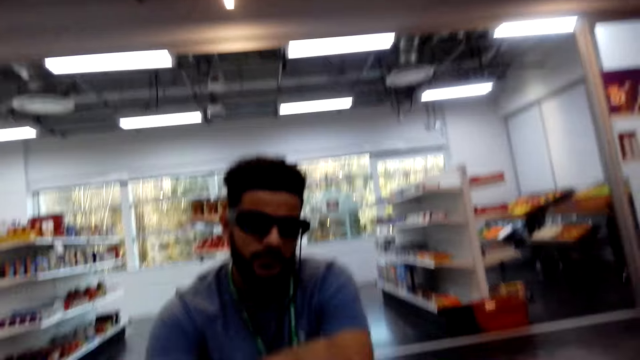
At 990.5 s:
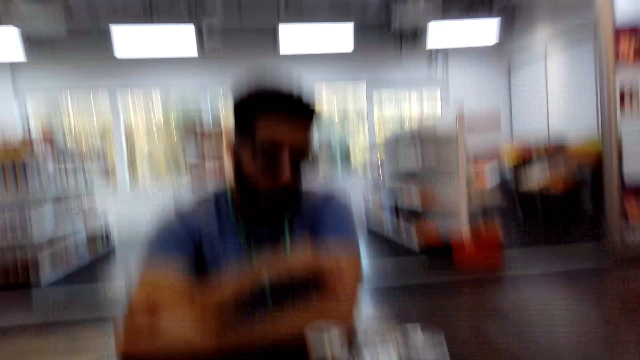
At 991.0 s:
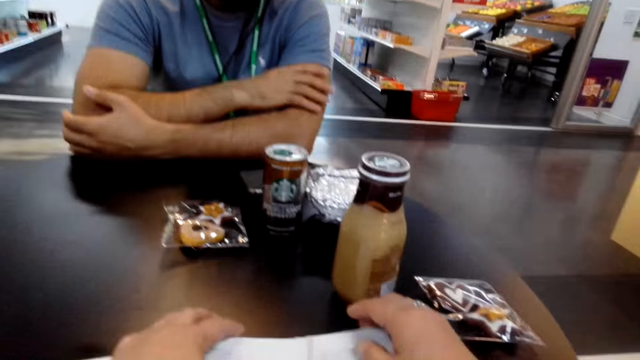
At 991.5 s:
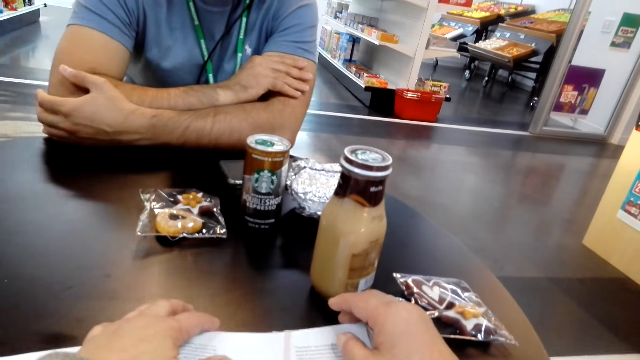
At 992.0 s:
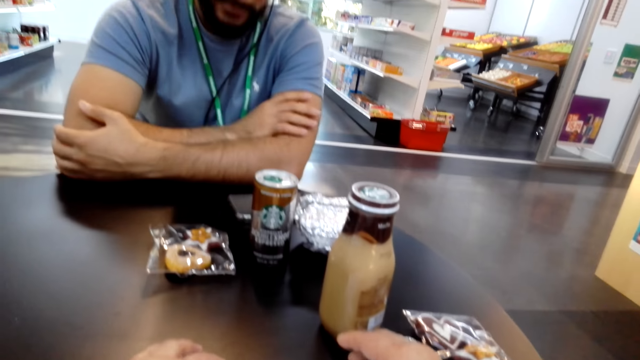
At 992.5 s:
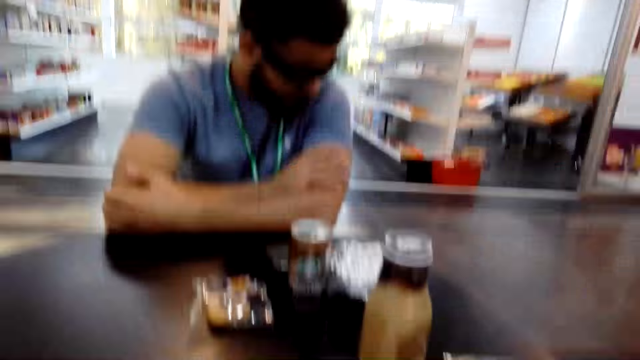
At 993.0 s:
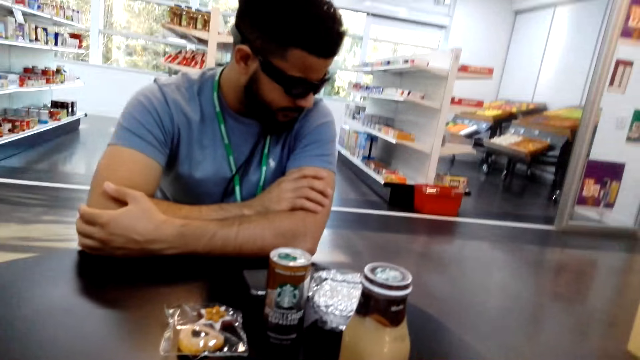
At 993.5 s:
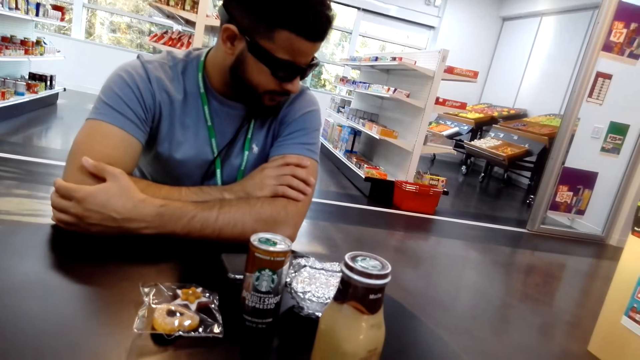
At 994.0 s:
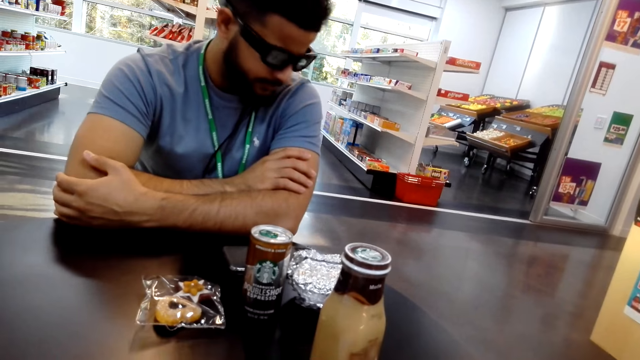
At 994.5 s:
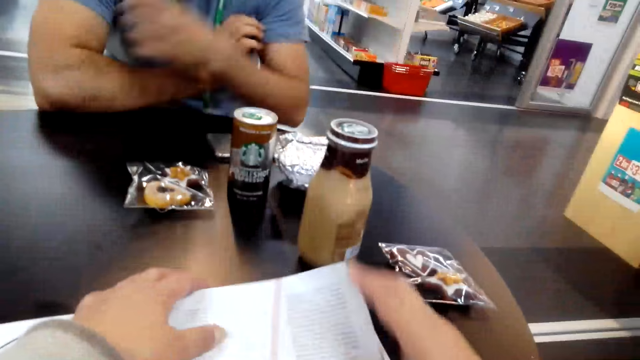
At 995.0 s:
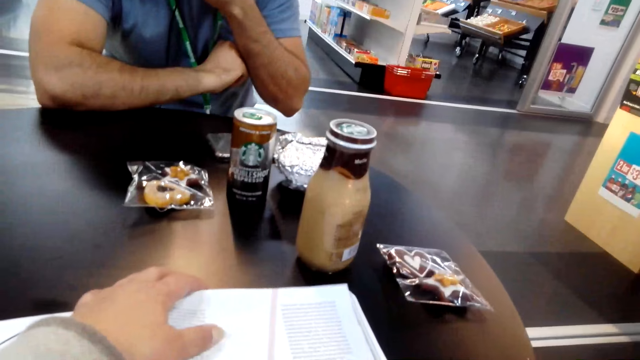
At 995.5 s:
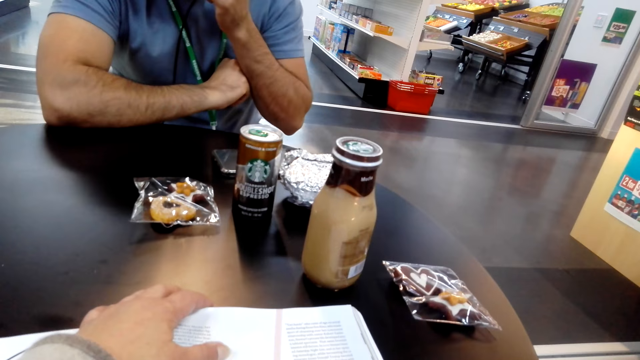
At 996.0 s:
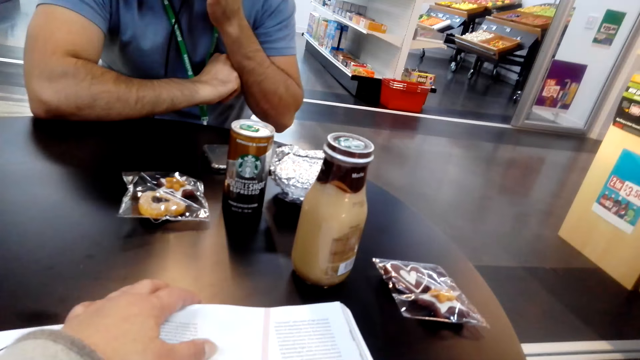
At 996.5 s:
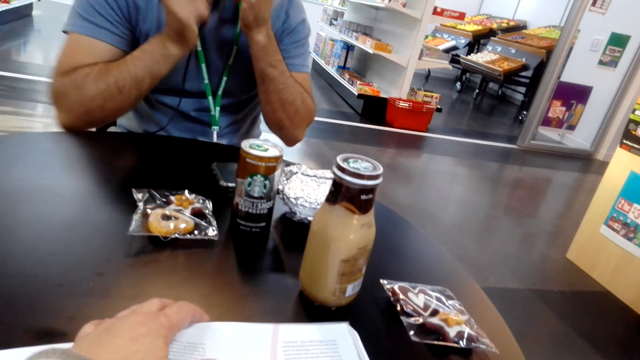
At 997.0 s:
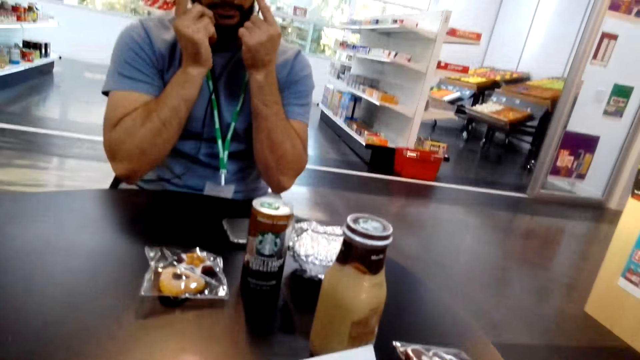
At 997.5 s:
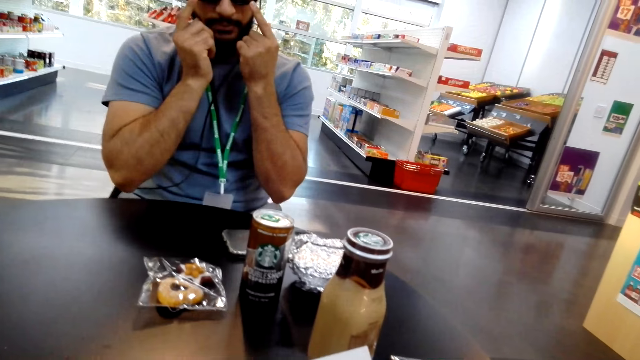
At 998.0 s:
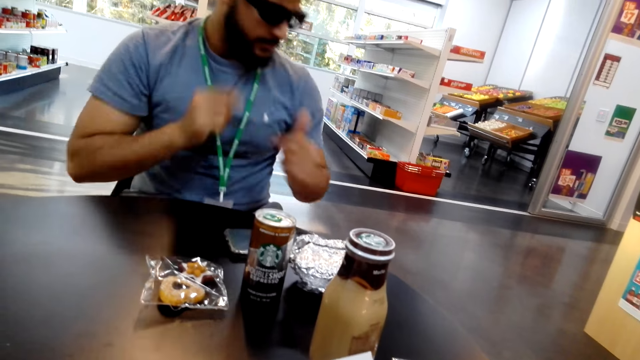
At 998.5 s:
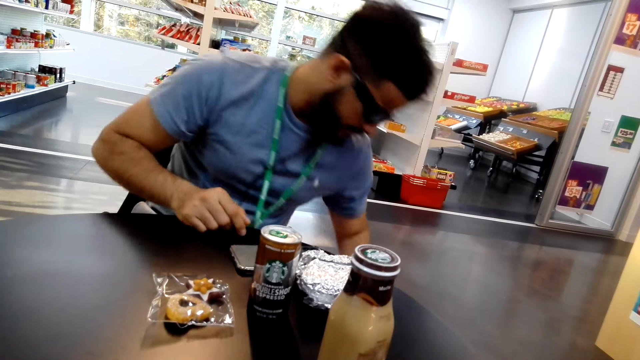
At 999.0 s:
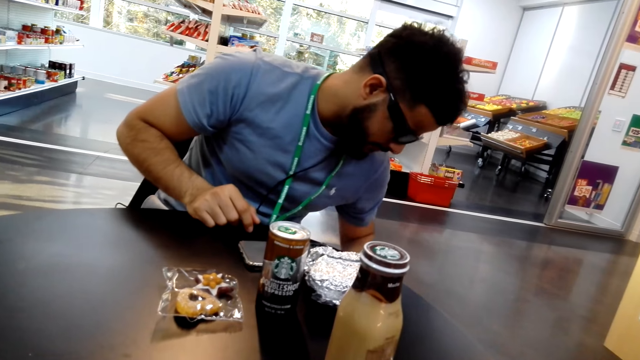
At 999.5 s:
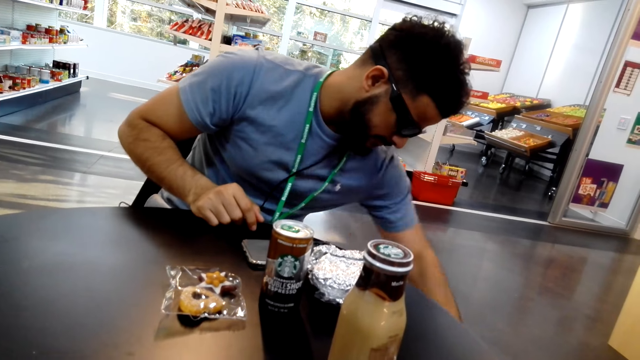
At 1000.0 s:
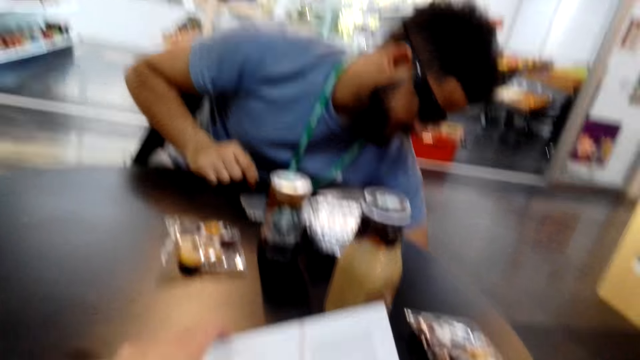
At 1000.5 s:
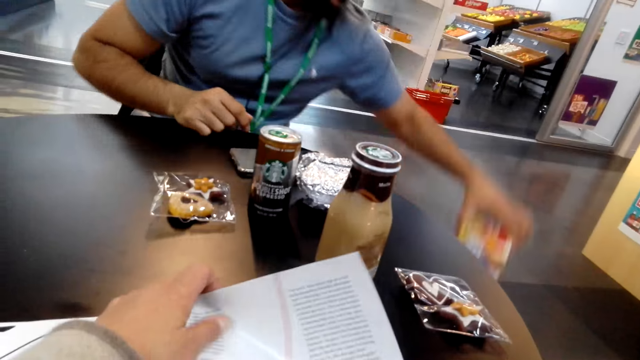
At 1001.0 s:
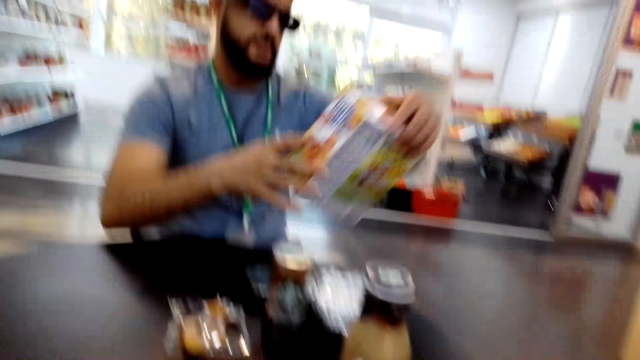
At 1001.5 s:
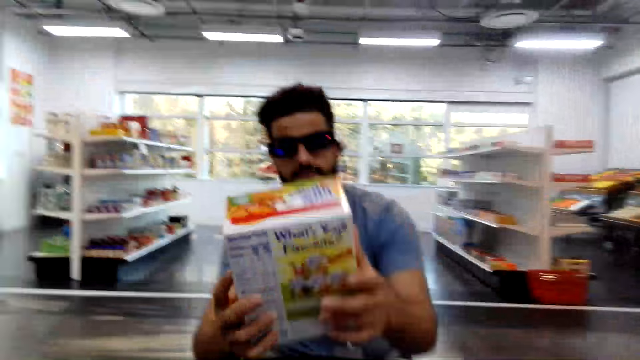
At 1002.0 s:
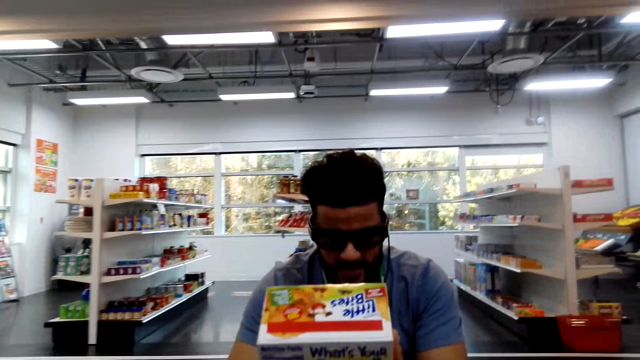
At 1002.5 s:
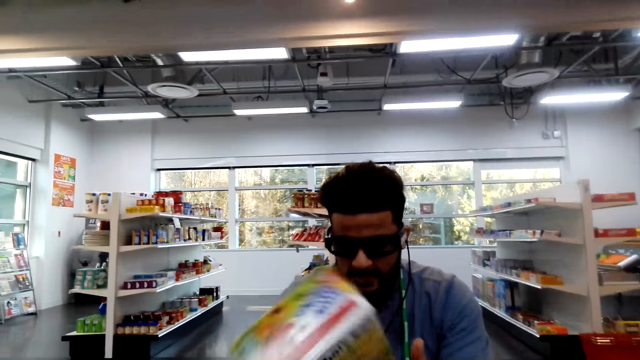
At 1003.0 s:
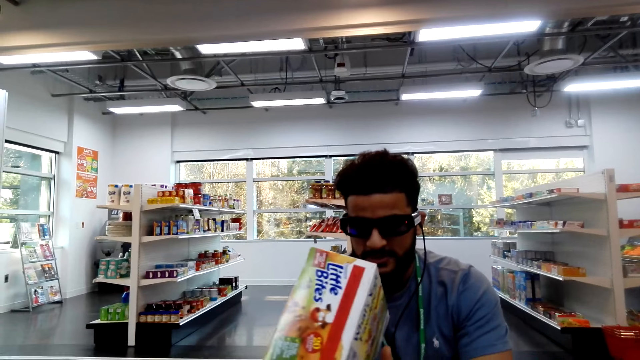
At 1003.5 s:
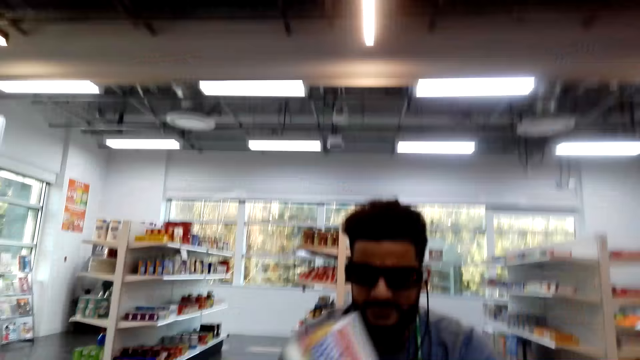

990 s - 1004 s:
The camera wearer reads a book. A man touches a bag on the floor. The camera wearer picks up a box of snacks from the bag.

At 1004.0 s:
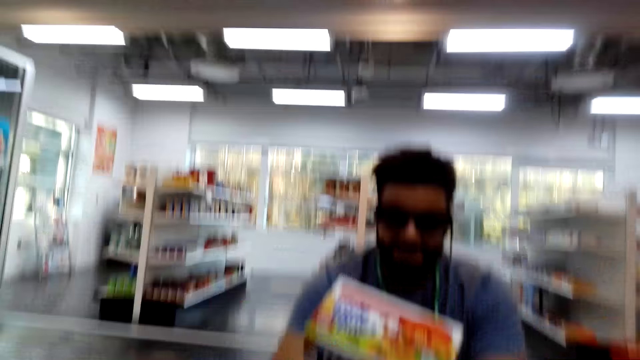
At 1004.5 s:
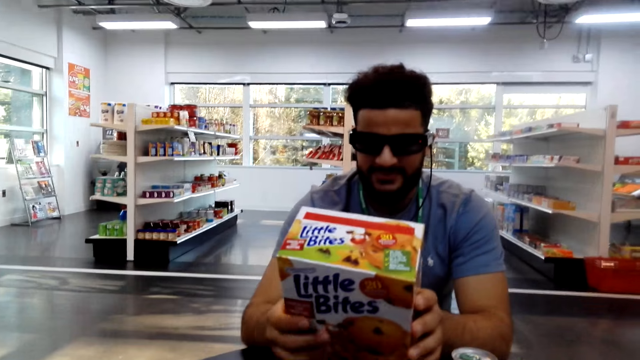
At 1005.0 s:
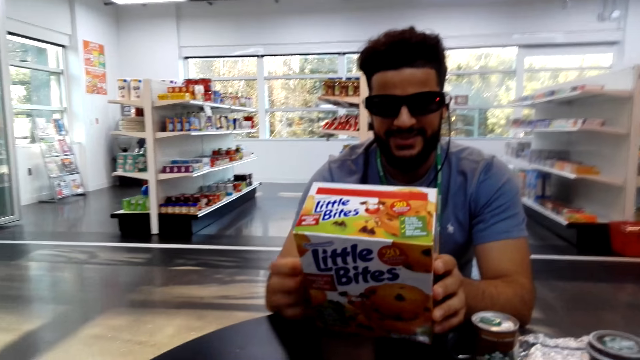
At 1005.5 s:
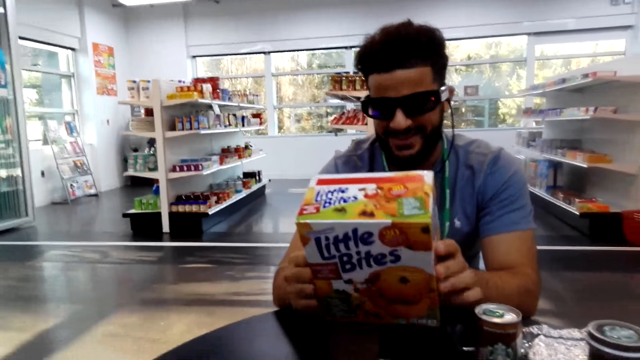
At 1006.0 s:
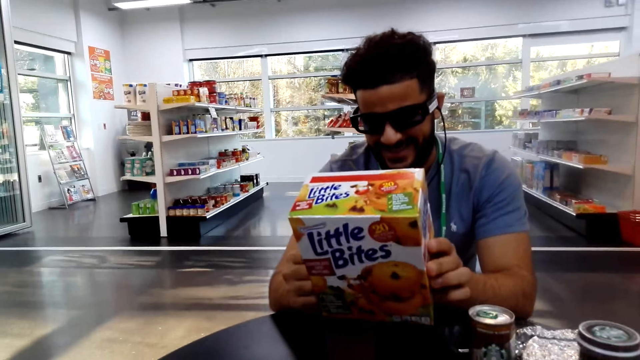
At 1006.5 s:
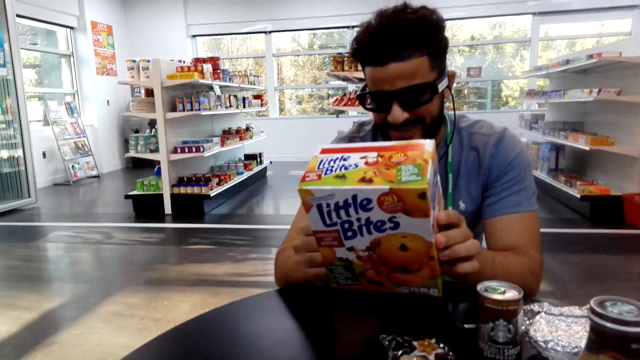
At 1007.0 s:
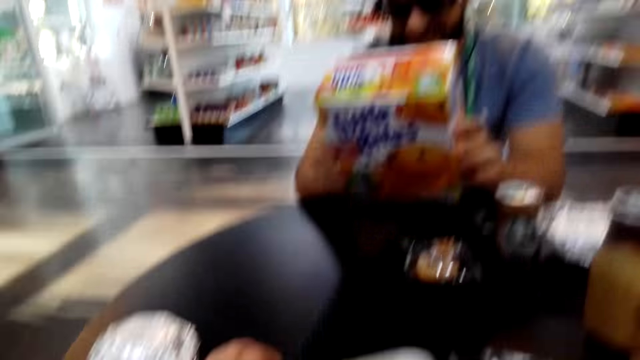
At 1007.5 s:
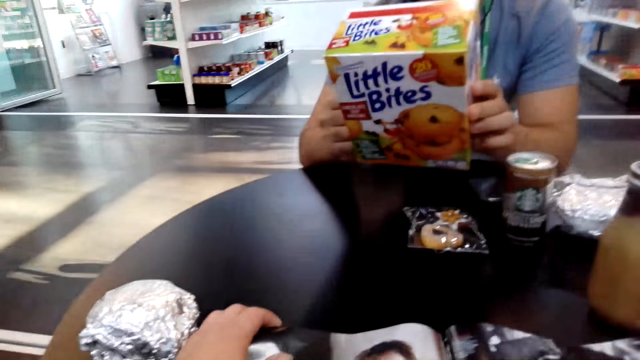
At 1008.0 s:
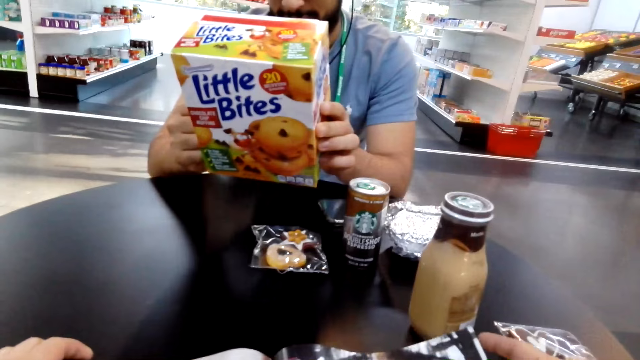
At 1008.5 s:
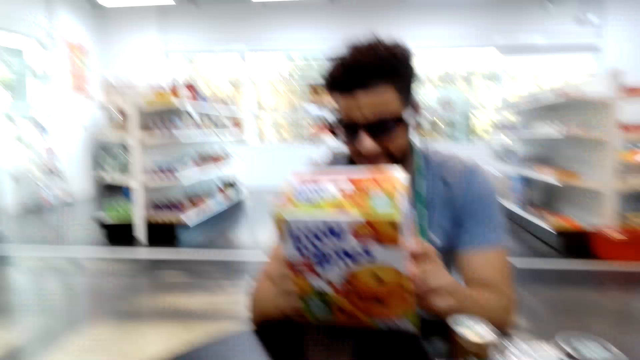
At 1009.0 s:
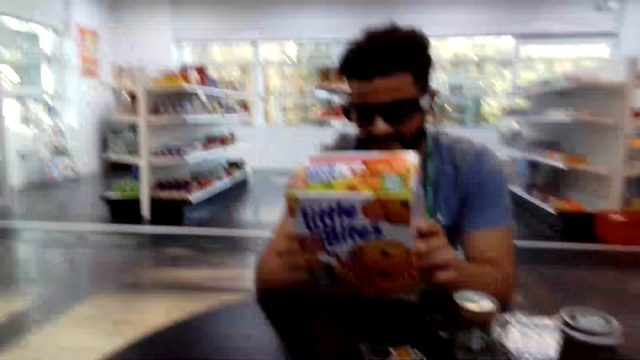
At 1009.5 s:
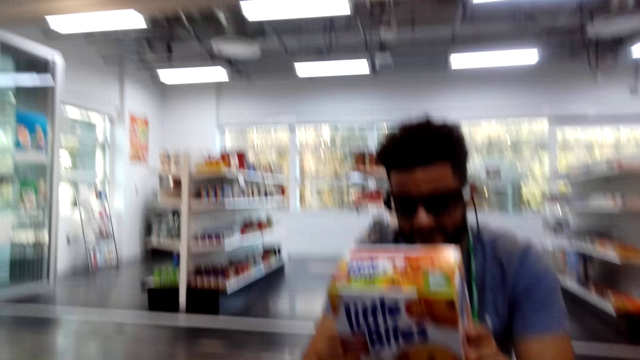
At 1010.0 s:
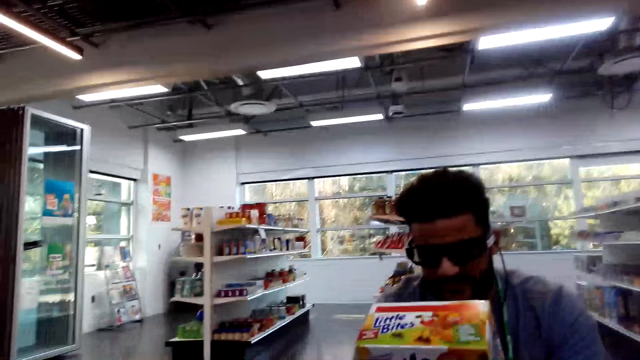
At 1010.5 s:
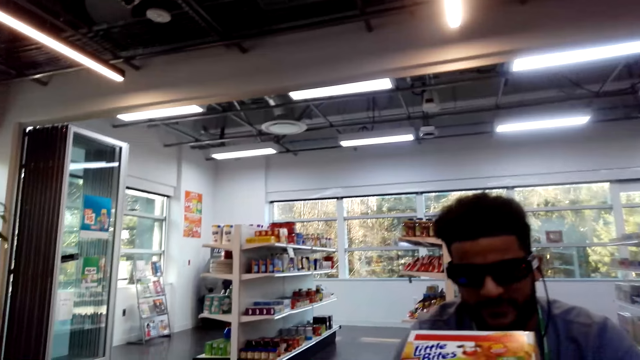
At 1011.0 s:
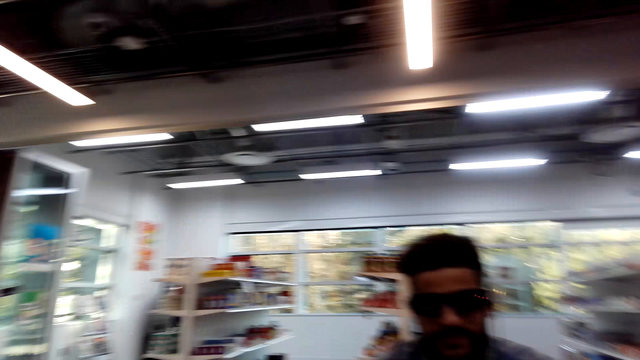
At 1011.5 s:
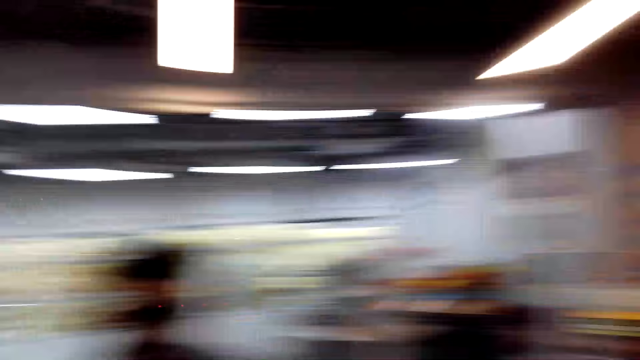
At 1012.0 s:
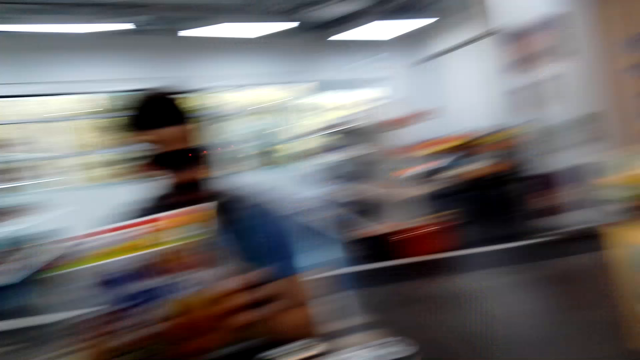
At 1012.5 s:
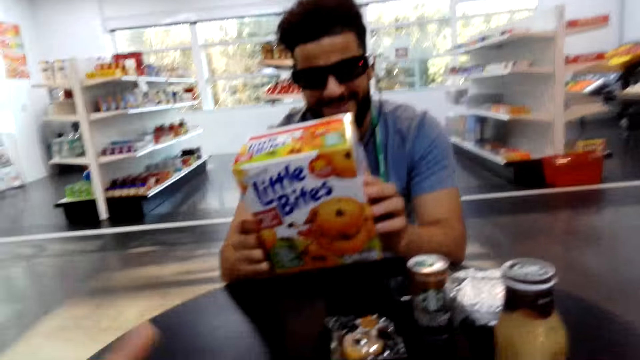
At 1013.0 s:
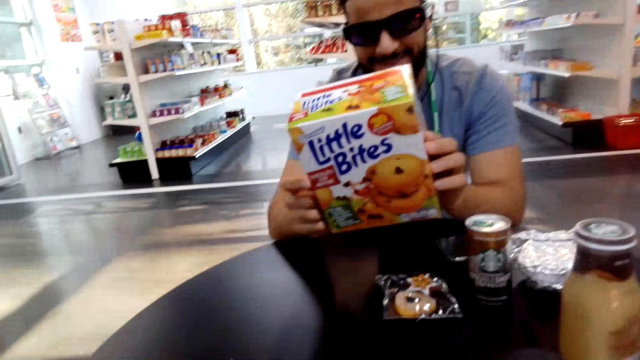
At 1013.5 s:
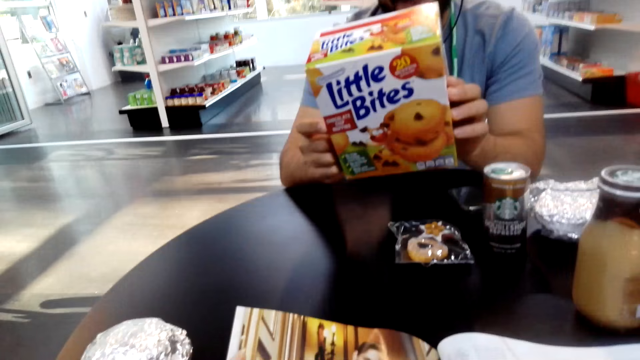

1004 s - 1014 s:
The camera wearer converses with the man. The man looks at the box of snacks. The camera wearer converses with the man. They look around the shop.
